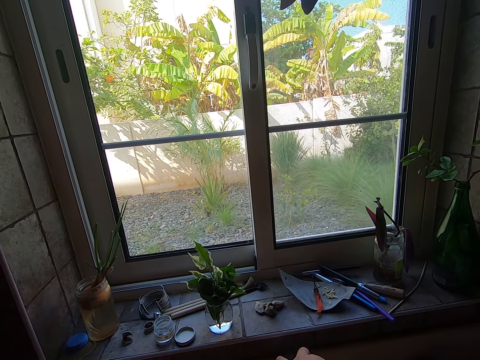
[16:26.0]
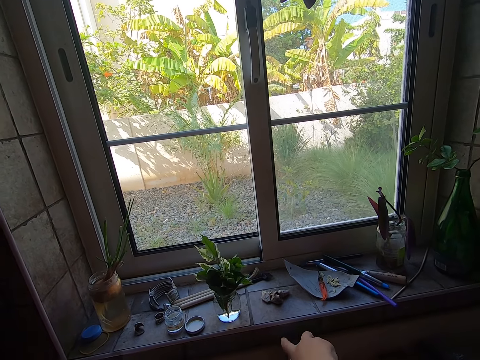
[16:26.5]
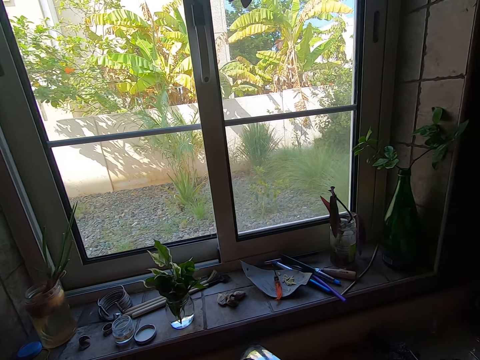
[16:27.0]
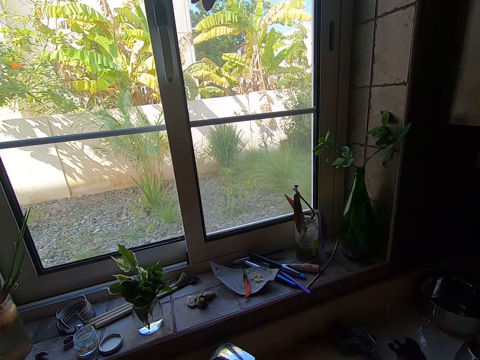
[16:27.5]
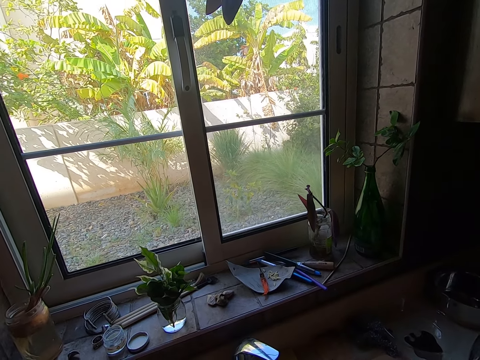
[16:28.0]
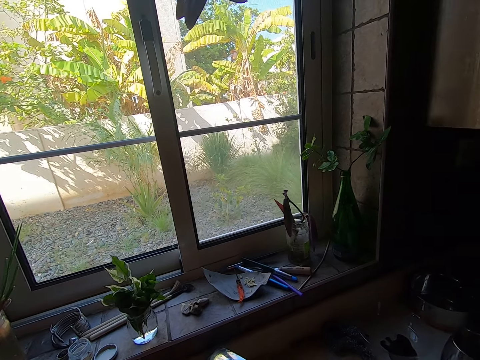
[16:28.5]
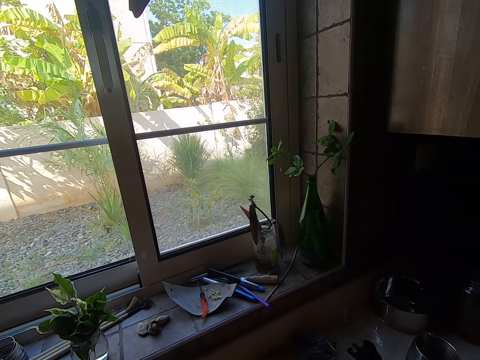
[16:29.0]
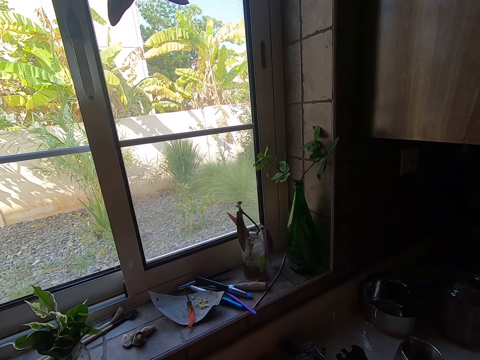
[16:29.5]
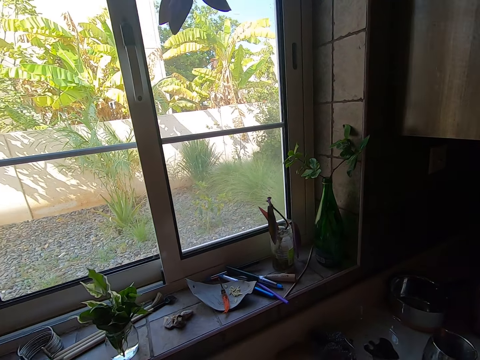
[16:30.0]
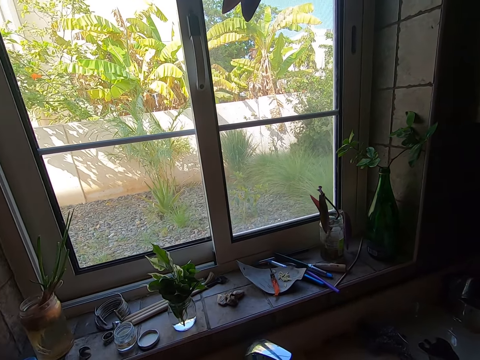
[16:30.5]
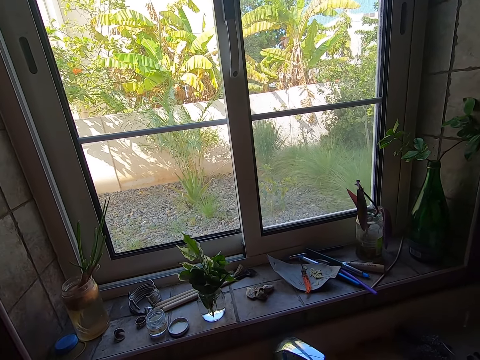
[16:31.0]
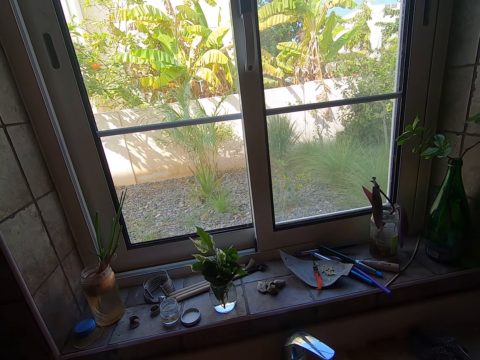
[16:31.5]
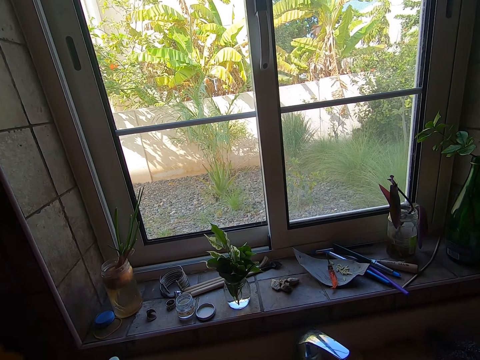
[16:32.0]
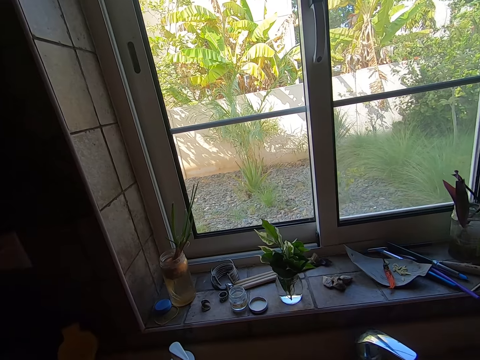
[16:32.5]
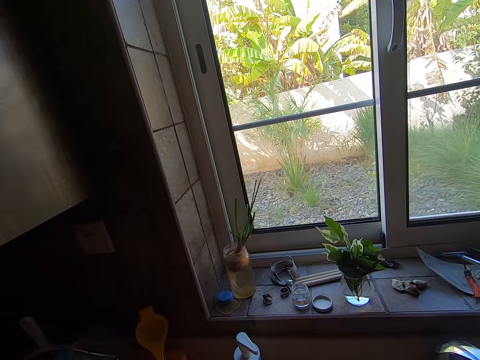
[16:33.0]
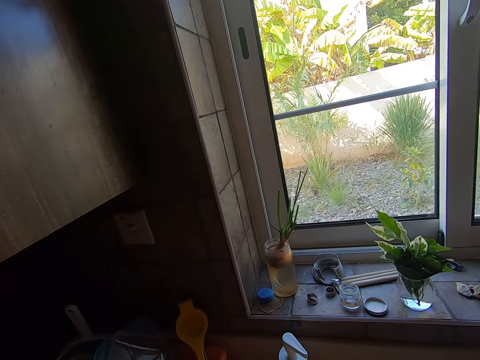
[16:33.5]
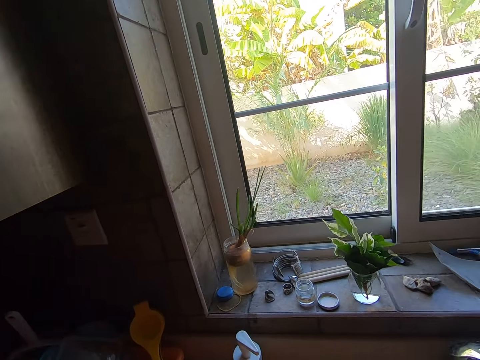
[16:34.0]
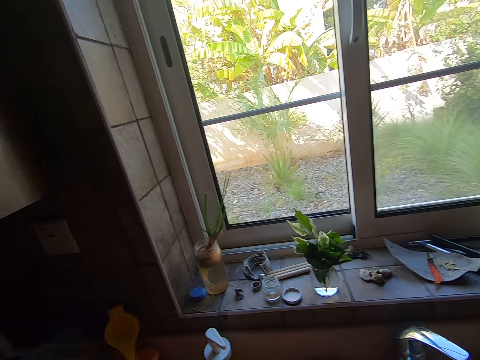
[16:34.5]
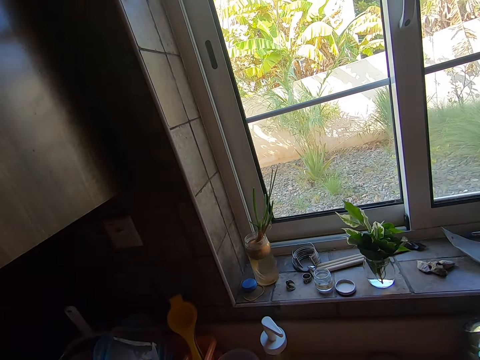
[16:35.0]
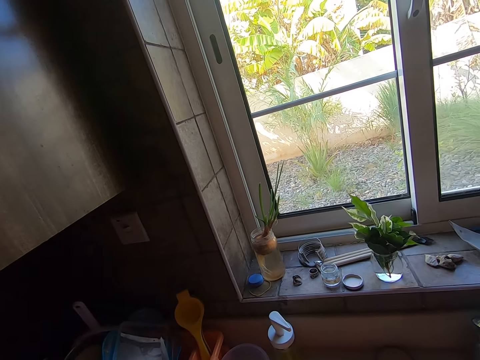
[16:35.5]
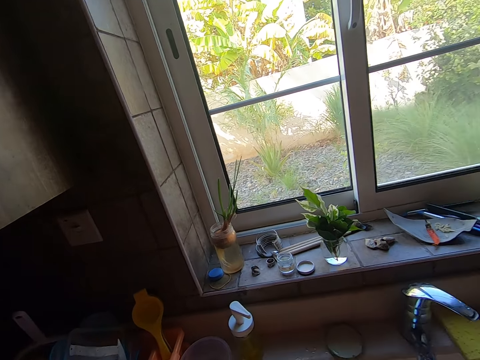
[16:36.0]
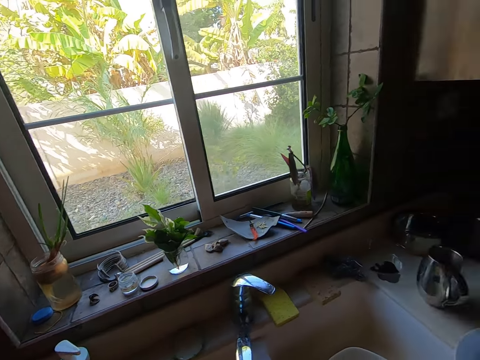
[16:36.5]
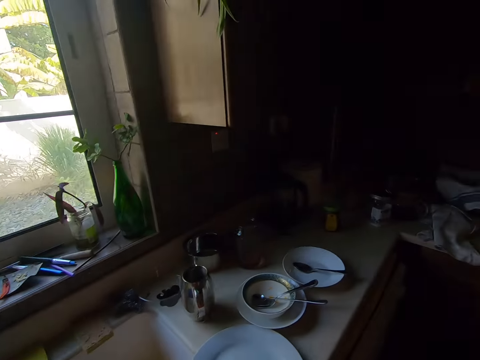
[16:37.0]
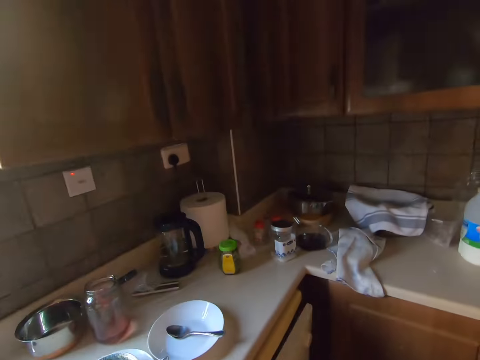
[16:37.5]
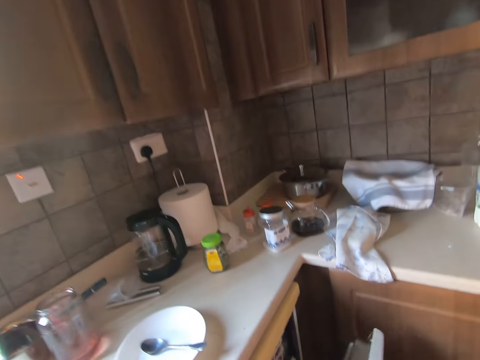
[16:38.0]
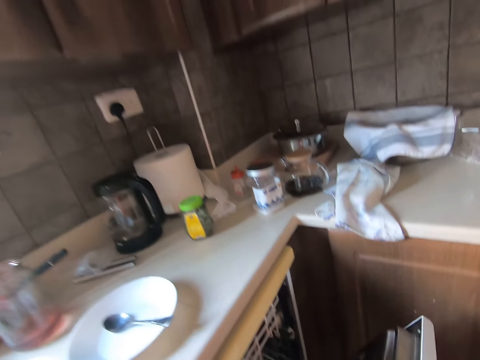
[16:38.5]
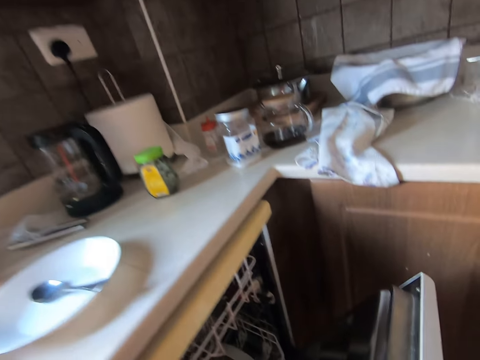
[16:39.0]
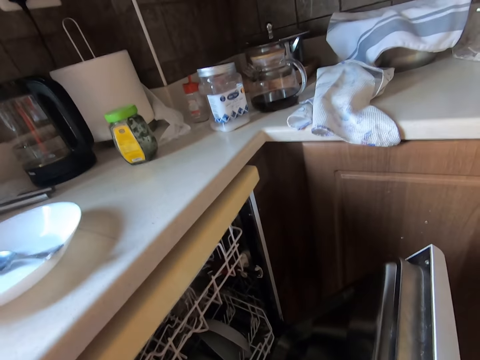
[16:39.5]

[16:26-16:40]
The camera wearer turns on the tap. They move a step and open the drawer.

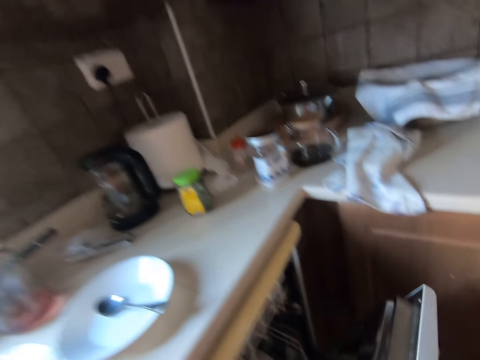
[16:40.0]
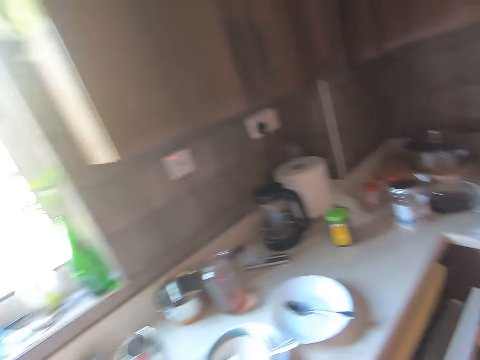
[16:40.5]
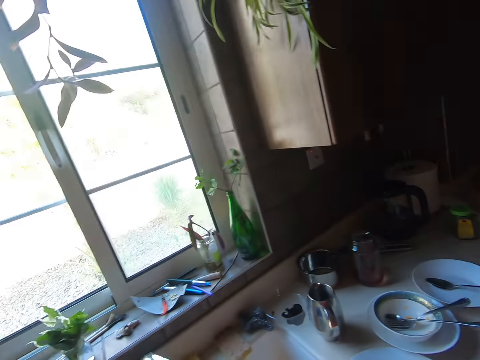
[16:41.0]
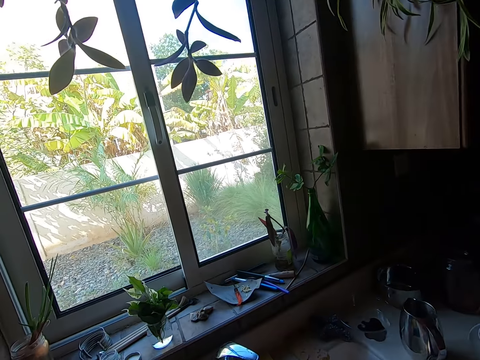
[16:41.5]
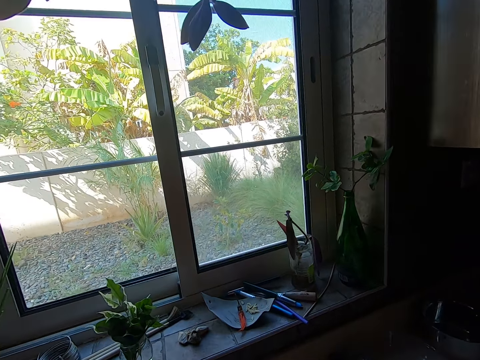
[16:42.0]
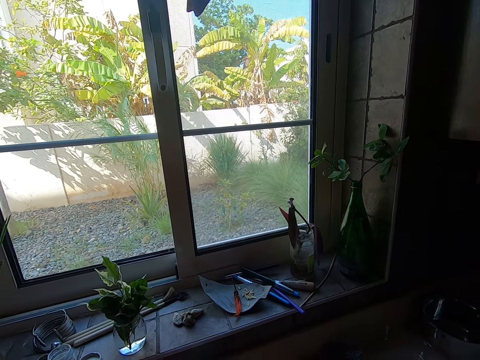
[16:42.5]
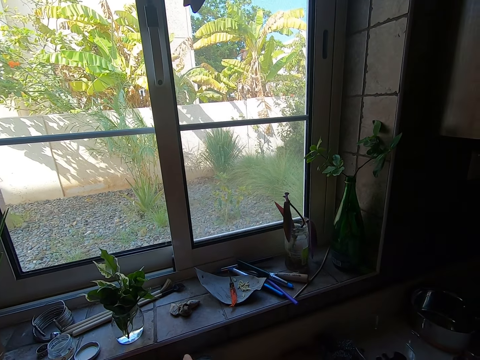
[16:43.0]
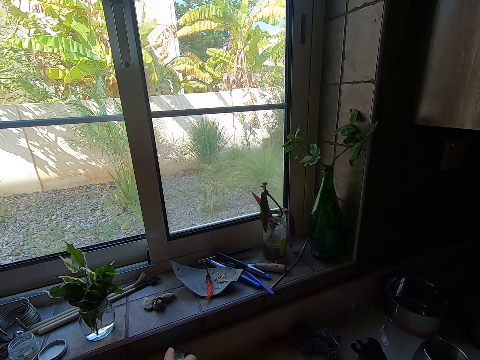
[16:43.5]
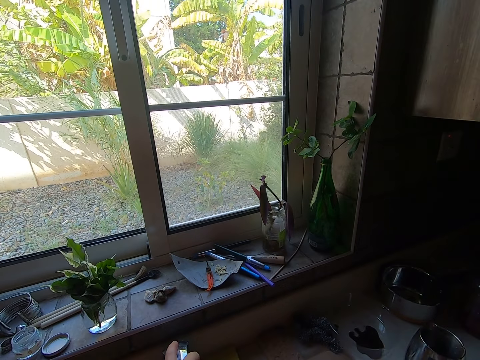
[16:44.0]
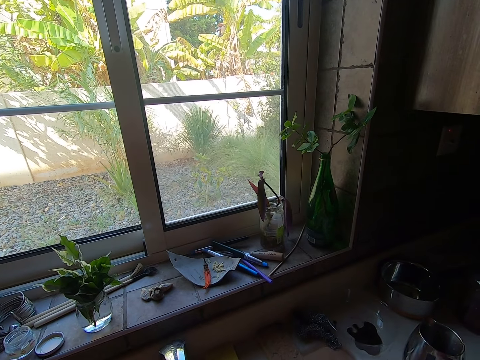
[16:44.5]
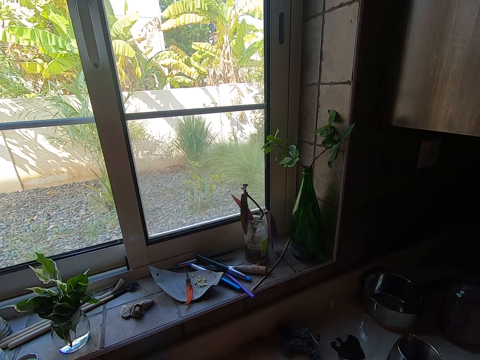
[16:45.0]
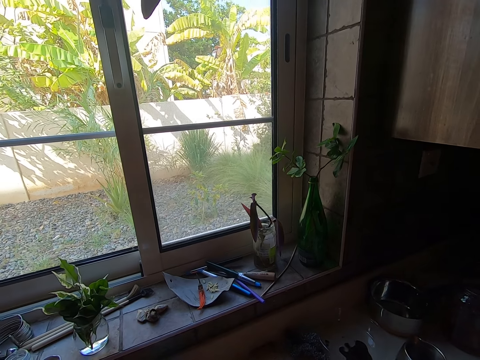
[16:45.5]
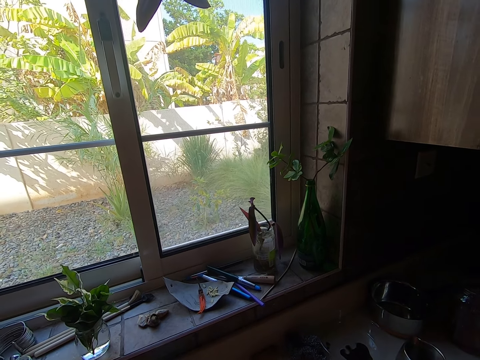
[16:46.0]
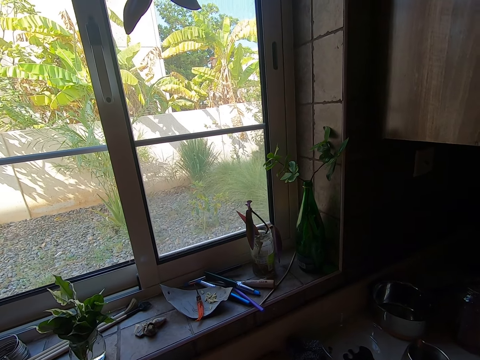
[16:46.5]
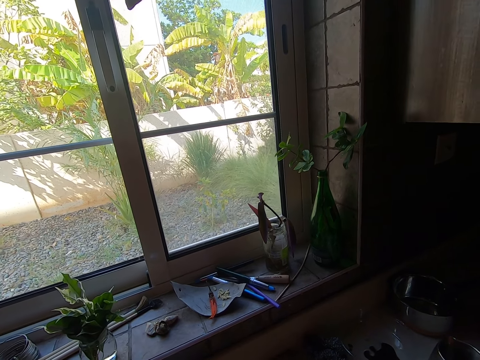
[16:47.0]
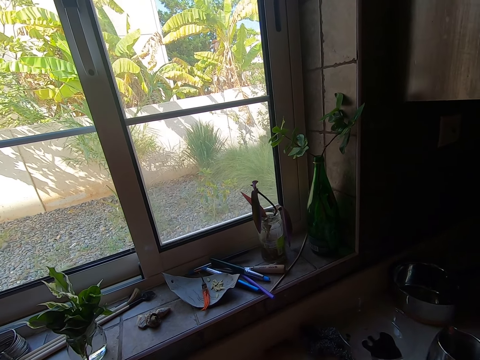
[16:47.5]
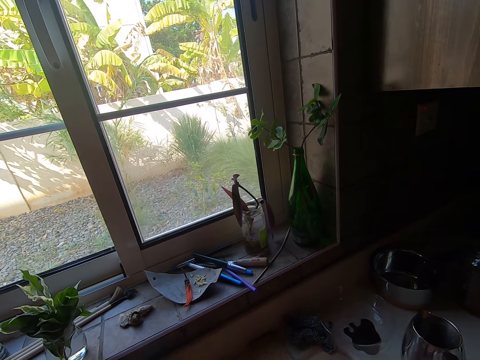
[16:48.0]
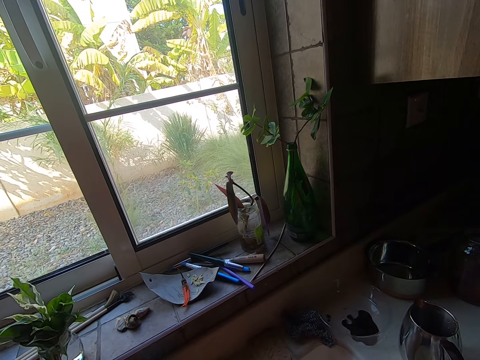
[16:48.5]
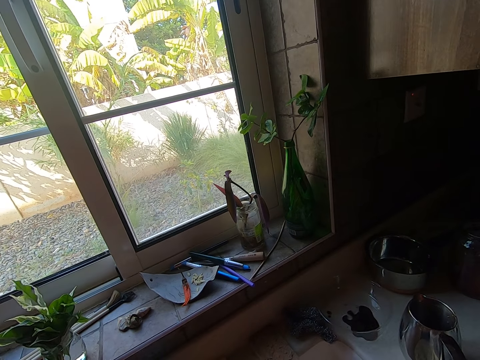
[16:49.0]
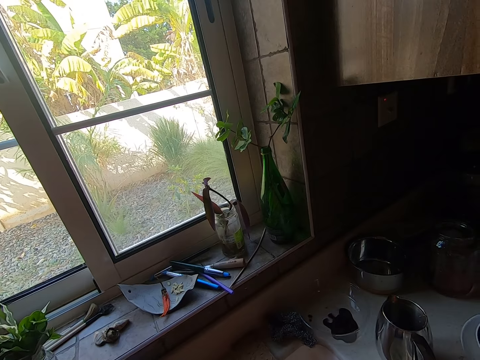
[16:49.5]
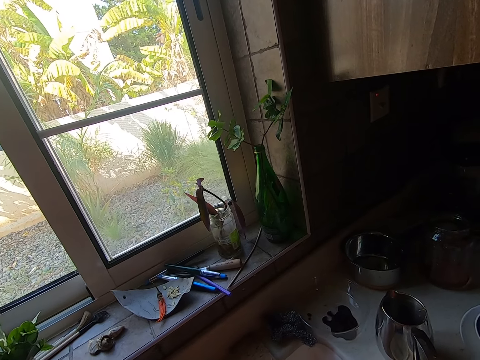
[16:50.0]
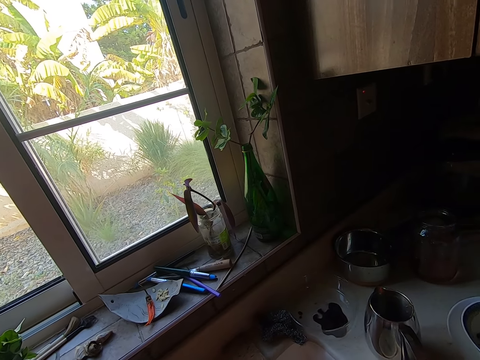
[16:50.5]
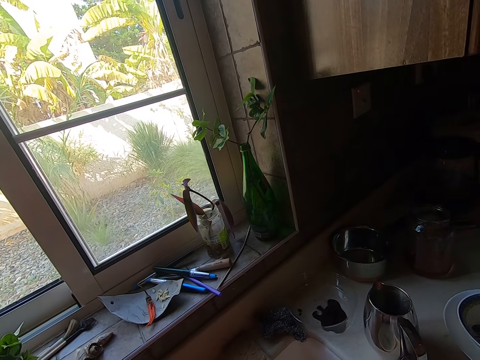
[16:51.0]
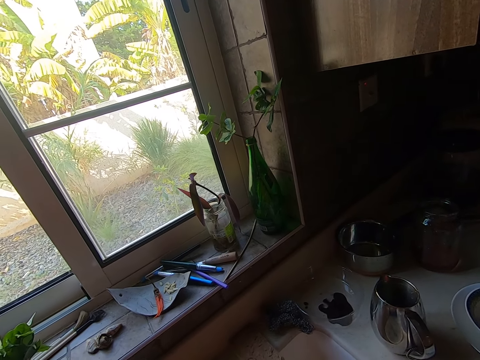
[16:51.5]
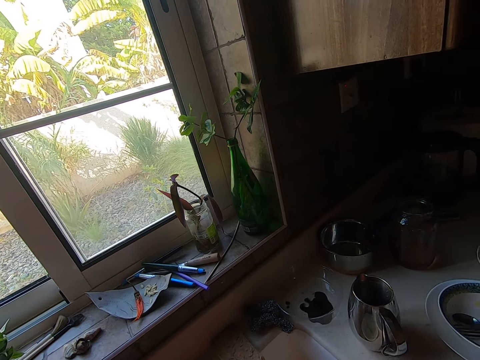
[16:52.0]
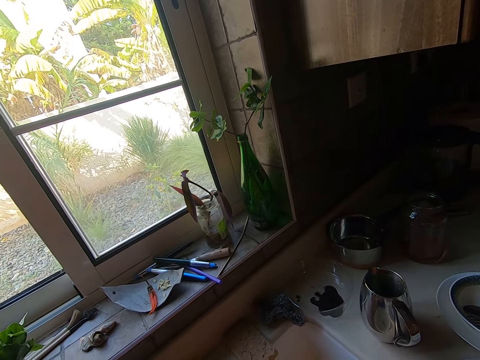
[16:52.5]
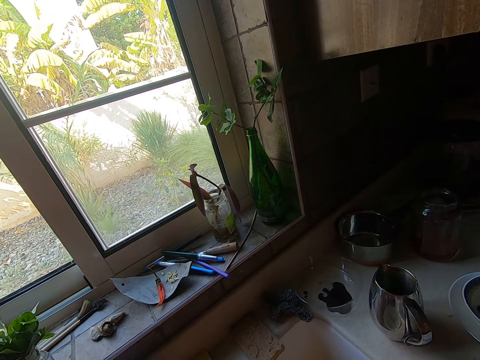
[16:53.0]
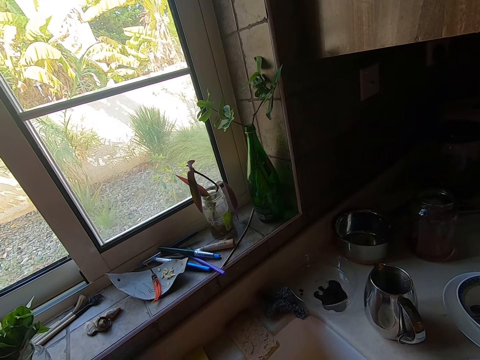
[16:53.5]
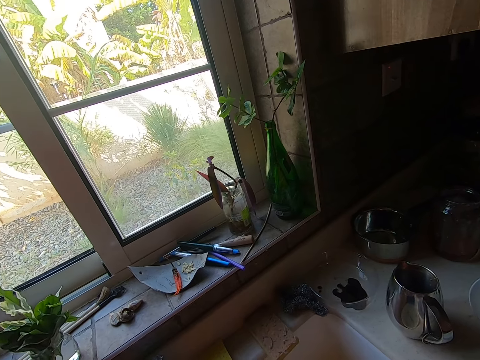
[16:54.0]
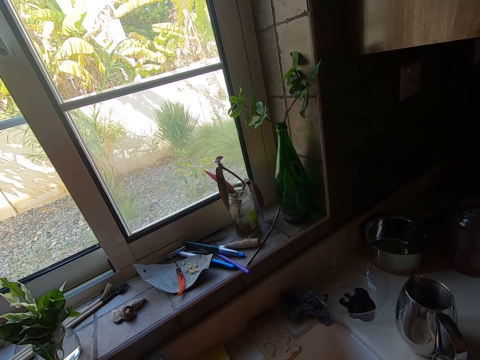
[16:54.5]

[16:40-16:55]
The camera wearer closes the drawer. They turn on the tap.
